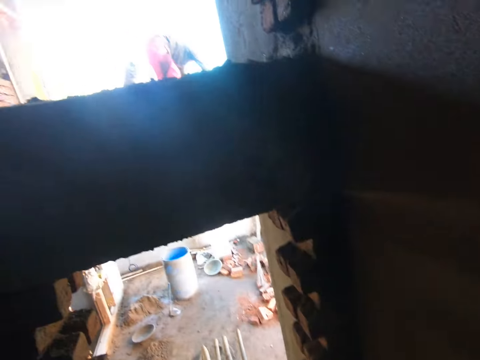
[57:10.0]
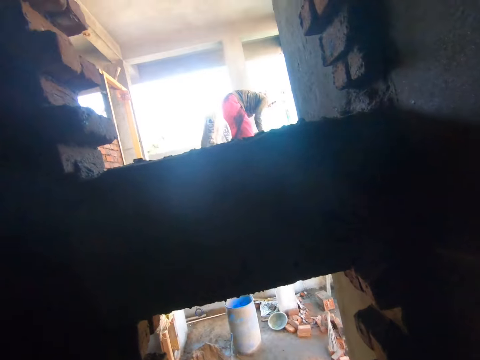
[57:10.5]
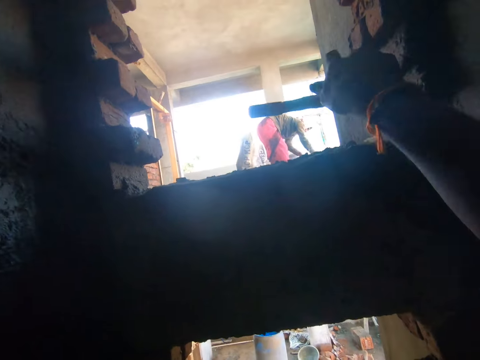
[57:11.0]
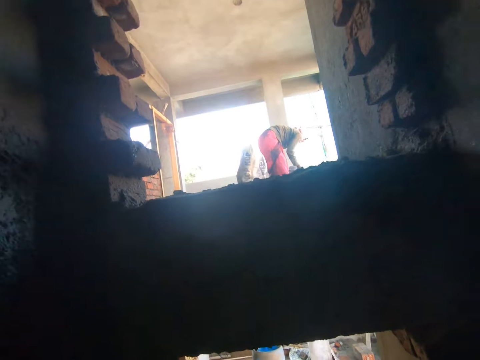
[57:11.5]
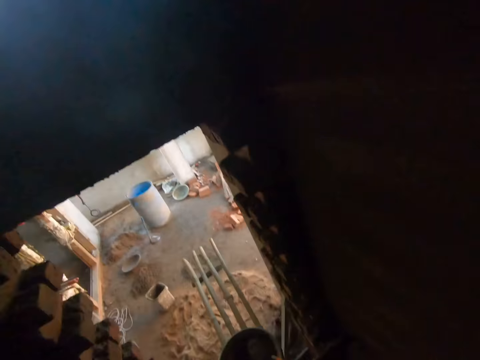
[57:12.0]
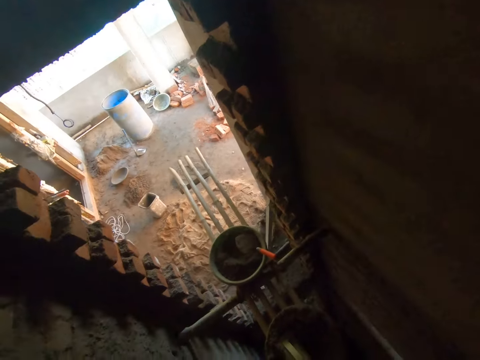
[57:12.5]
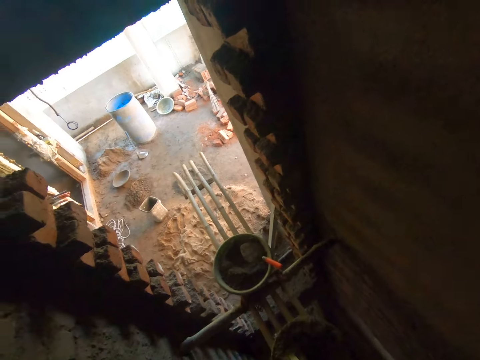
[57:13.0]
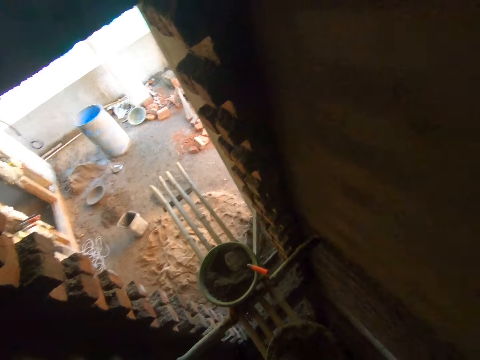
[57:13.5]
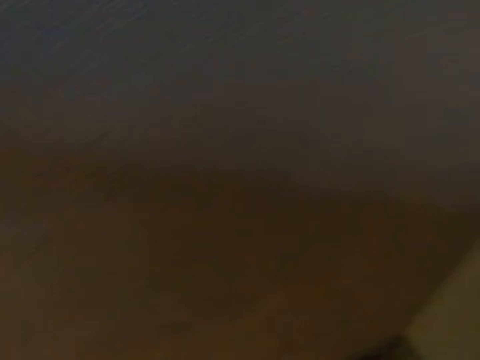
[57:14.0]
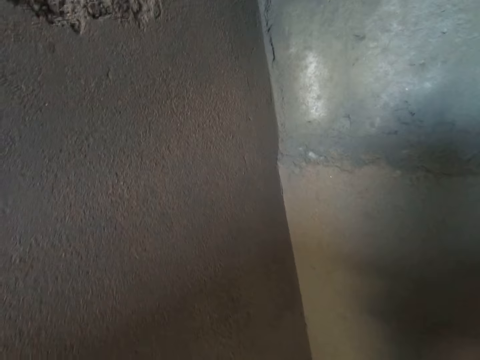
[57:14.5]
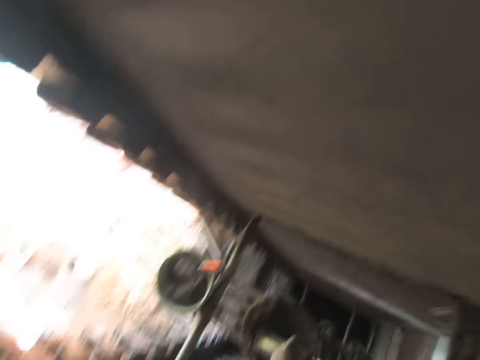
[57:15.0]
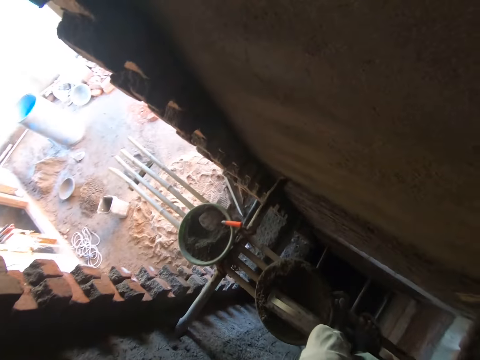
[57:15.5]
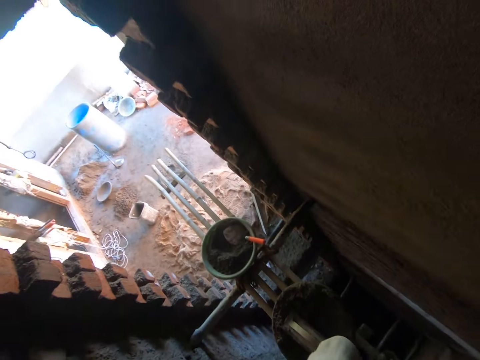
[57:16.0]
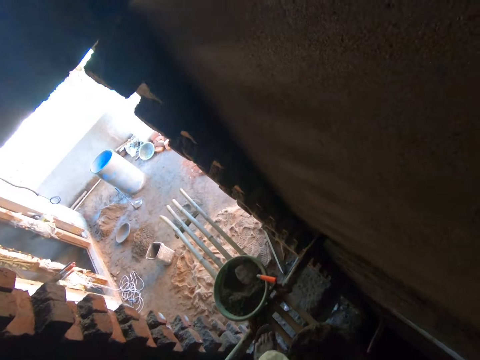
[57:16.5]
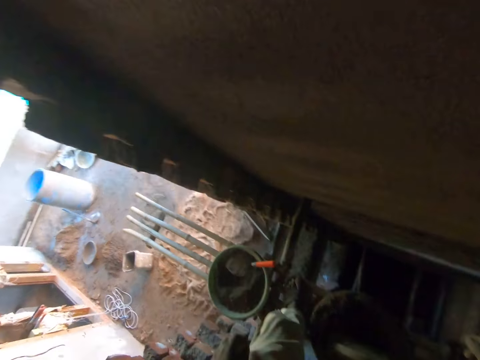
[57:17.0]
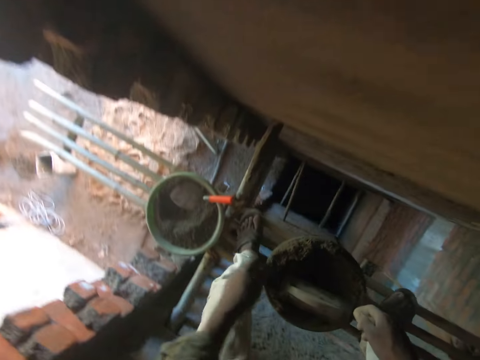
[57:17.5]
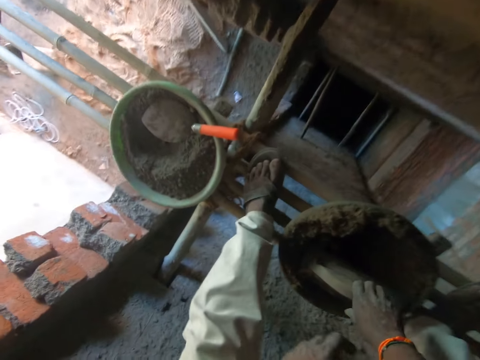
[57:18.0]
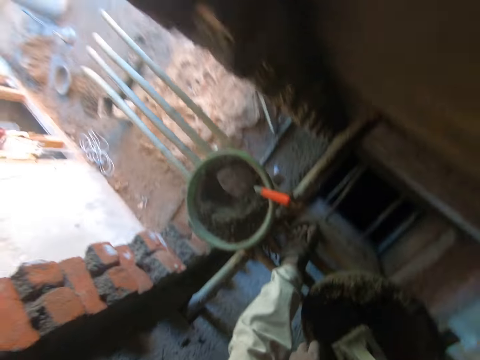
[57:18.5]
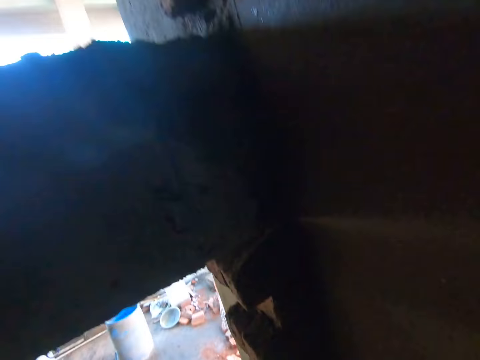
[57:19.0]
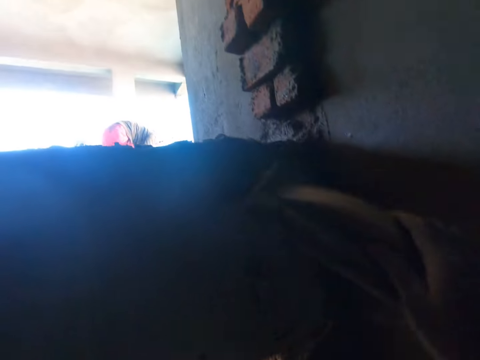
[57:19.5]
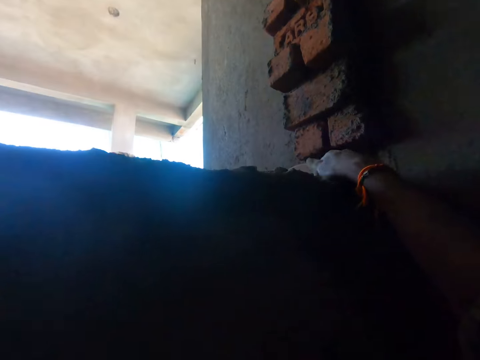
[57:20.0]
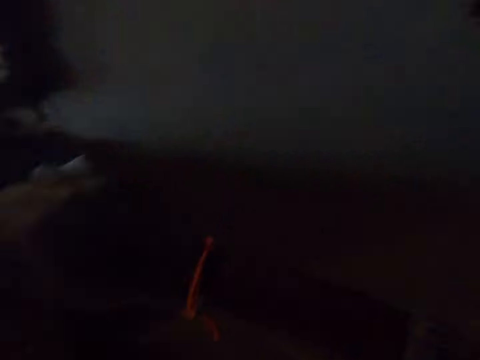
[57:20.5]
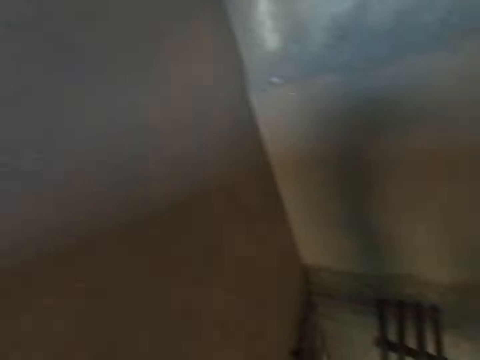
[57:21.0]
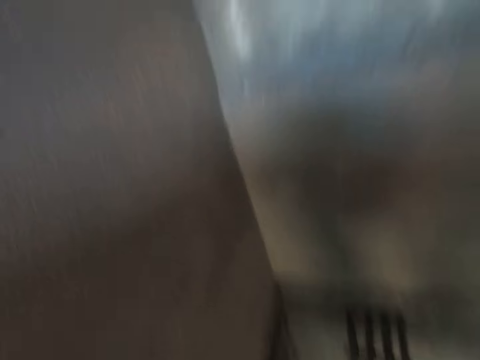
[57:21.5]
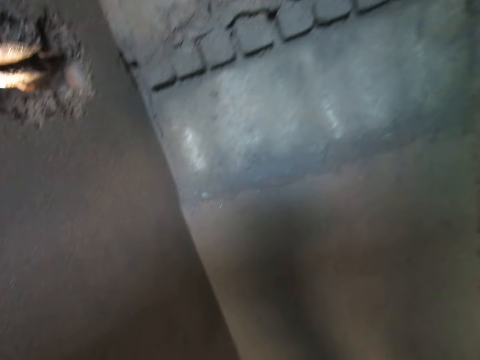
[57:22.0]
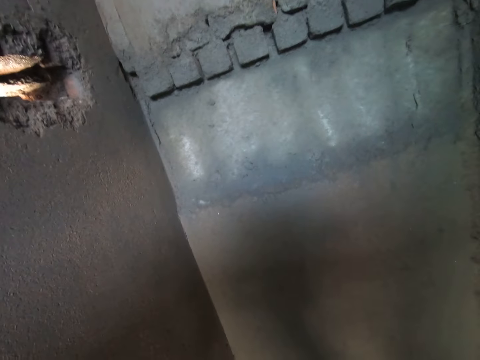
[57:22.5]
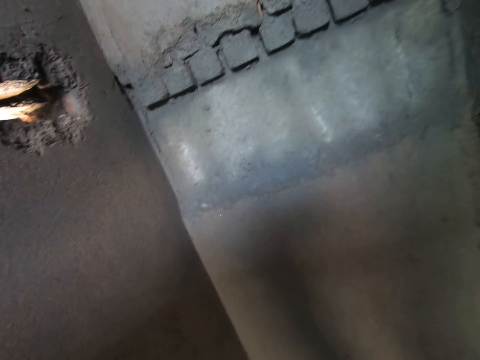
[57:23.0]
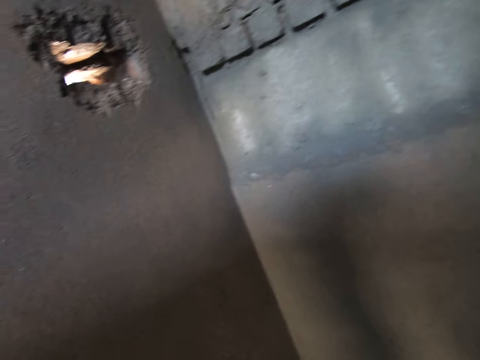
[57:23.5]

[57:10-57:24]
The camera wearer looks around the wall. He drops the hammer on the floor with his right hand. He picks up the trowel from the head pan on the bamboo sticks with his right hand. He drops the wooden trowel on the floor with his right hand.

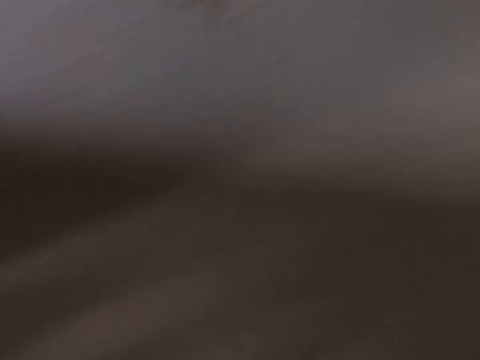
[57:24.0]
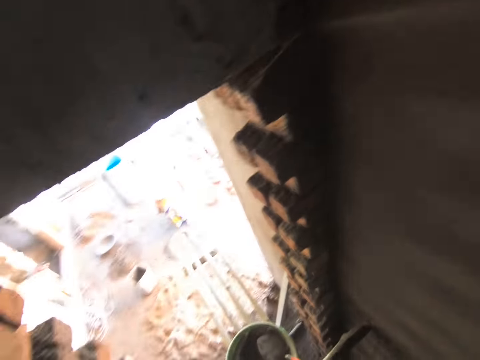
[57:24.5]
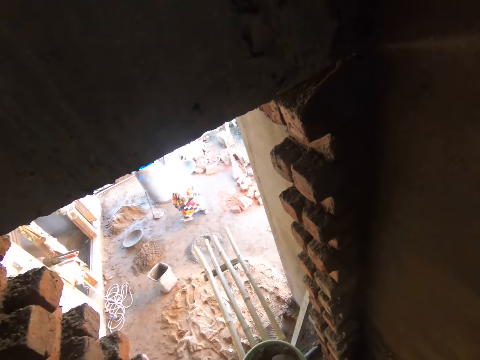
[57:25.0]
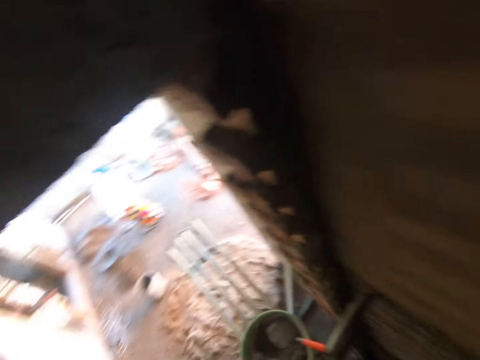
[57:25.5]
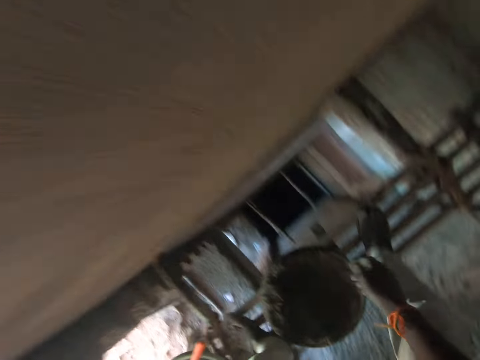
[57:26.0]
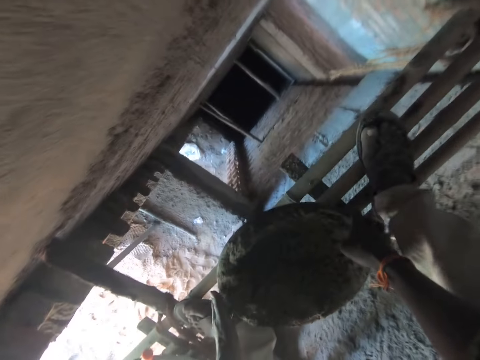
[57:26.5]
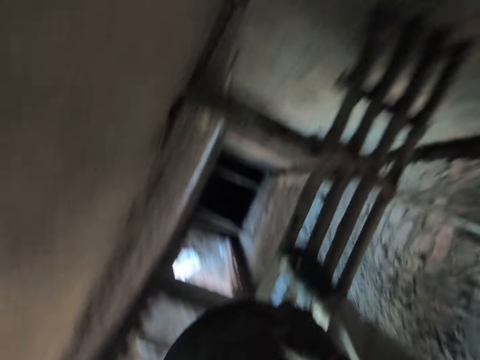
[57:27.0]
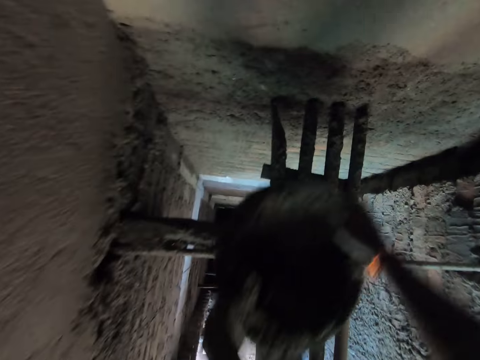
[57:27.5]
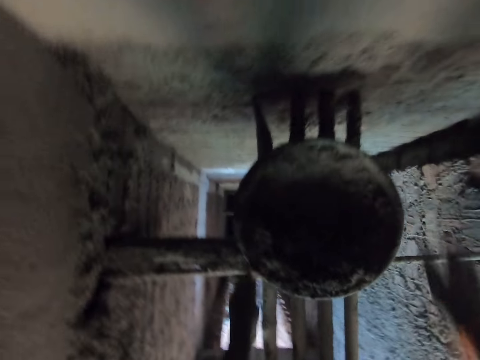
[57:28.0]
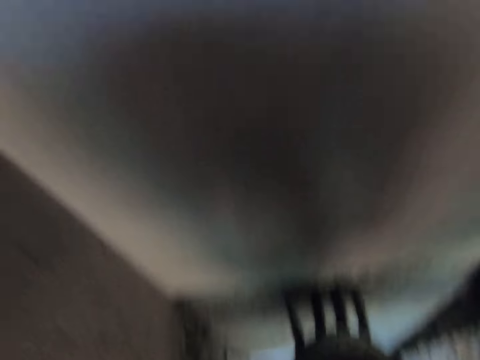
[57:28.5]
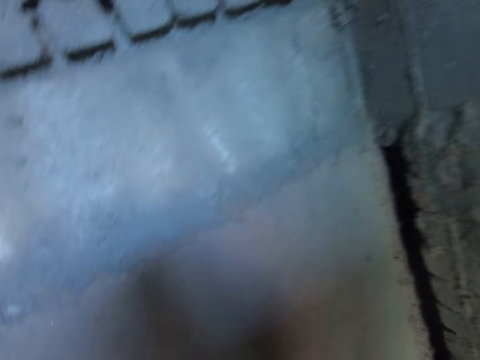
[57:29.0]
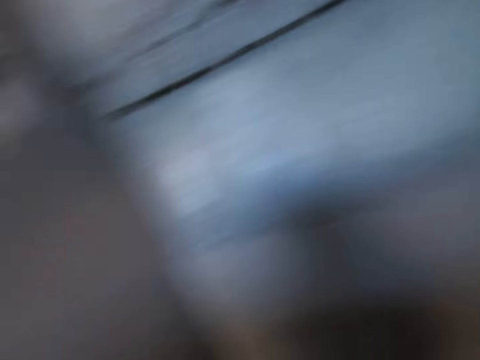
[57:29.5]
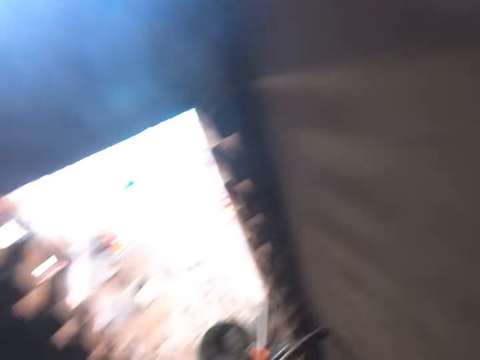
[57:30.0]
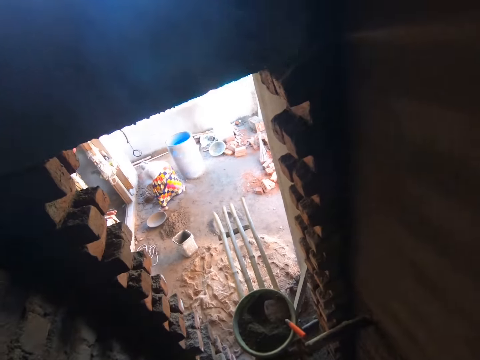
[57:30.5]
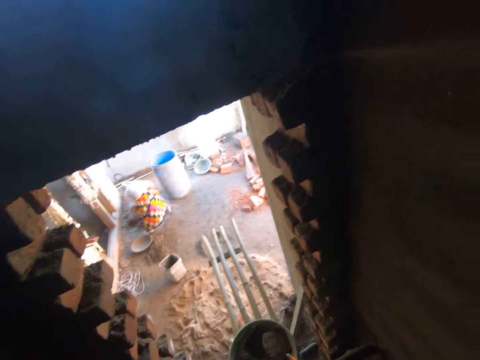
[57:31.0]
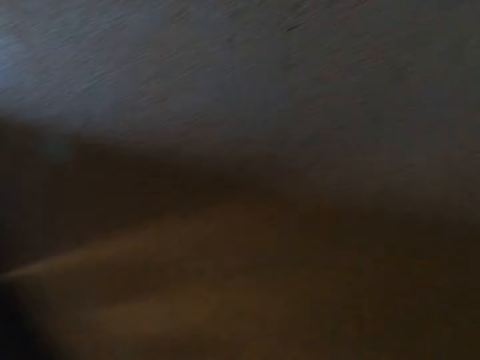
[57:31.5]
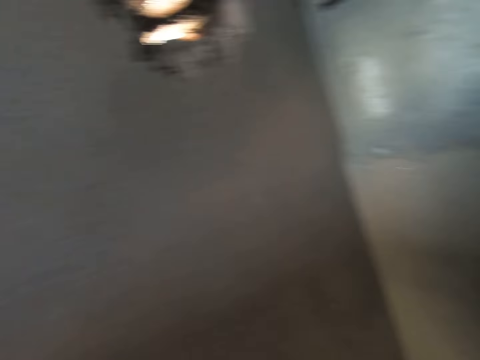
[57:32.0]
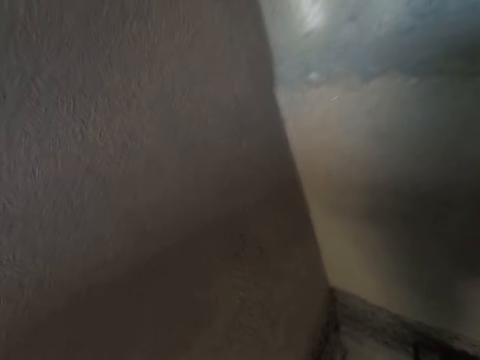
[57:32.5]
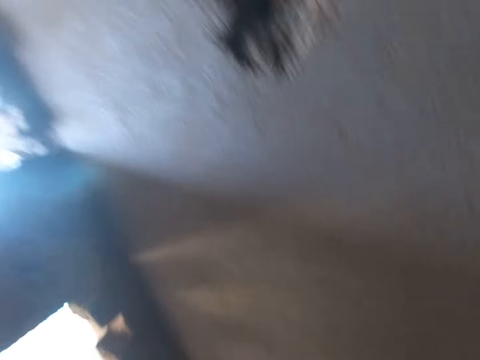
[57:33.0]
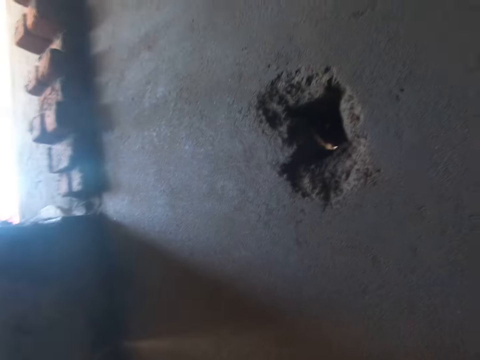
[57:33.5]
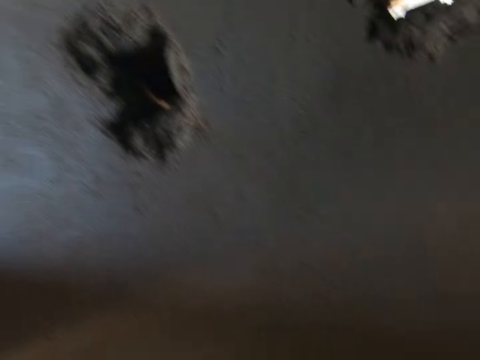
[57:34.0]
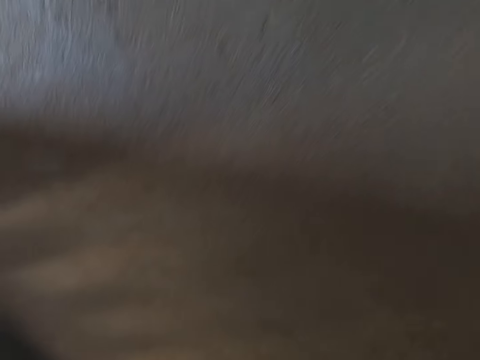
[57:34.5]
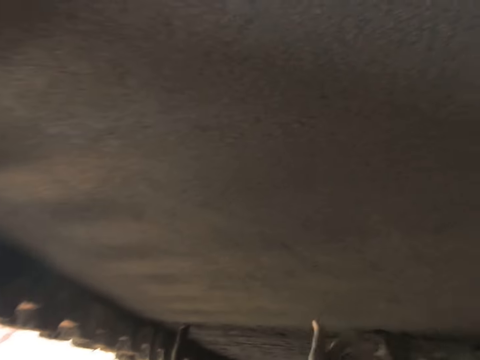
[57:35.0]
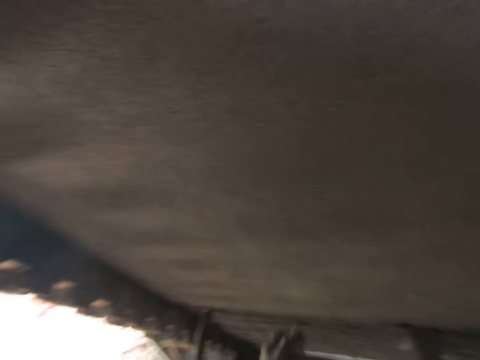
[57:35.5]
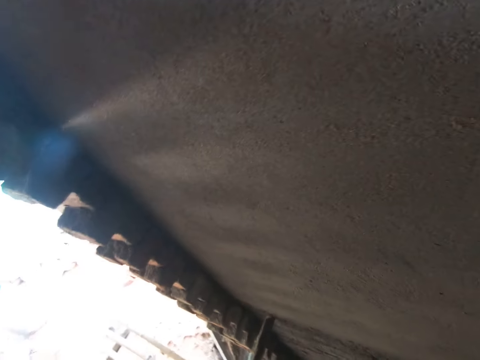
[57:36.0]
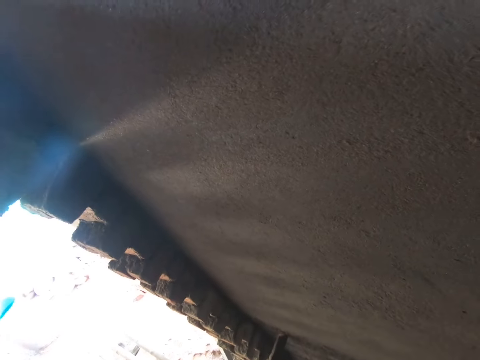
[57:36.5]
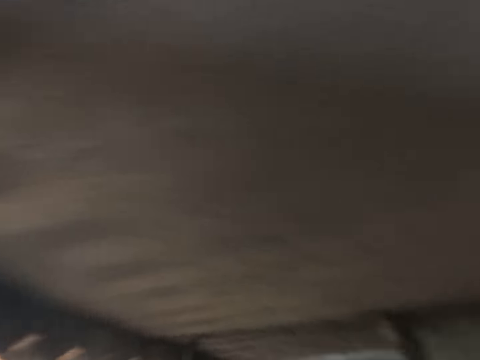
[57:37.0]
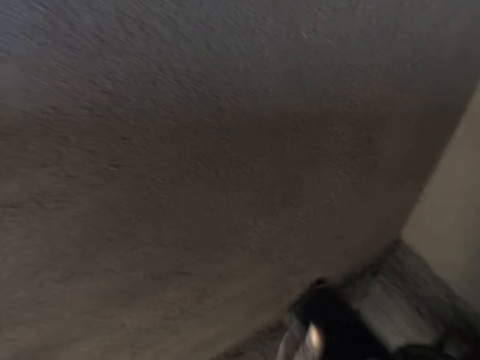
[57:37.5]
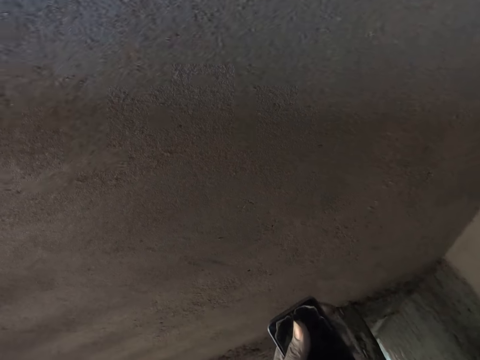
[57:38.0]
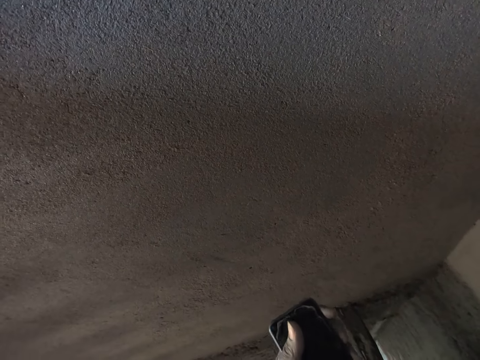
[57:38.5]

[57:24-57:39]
The camera wearer picks up the head pan from the bamboo sticks with both hands. He drops the head pan on the bamboo sticks with both hands. He rubs both hands together. He picks a phone from his pocket with his right hand. He holds the phone with both hands.
